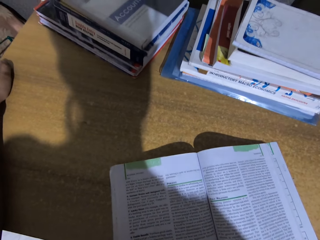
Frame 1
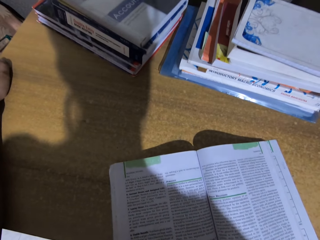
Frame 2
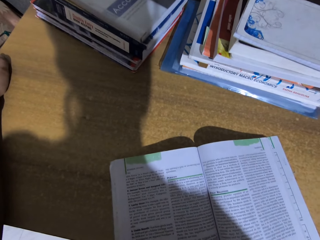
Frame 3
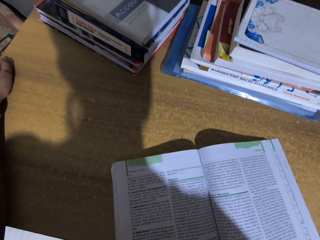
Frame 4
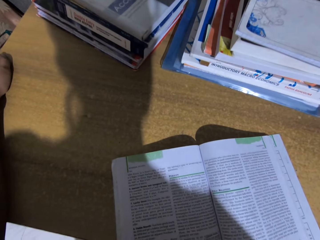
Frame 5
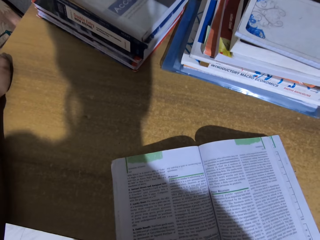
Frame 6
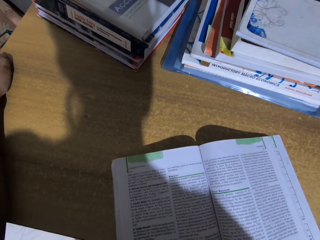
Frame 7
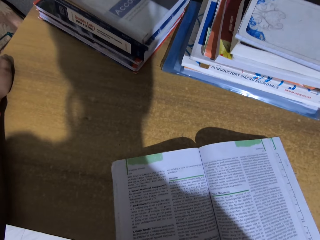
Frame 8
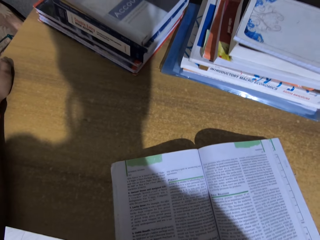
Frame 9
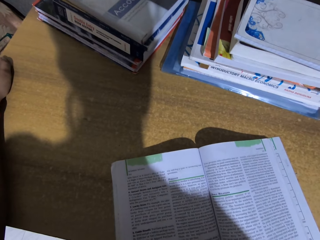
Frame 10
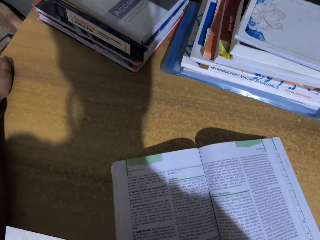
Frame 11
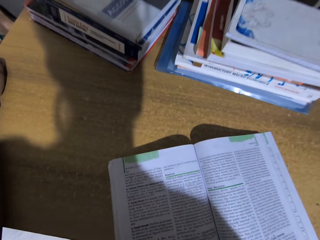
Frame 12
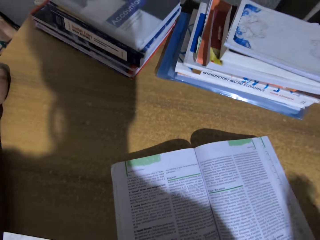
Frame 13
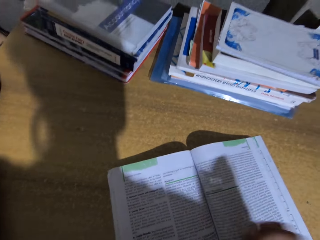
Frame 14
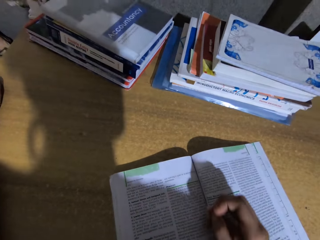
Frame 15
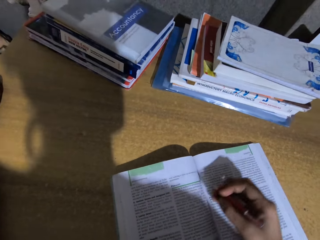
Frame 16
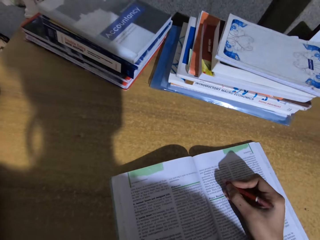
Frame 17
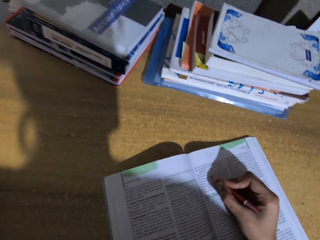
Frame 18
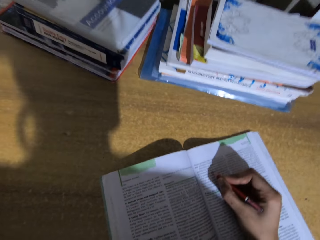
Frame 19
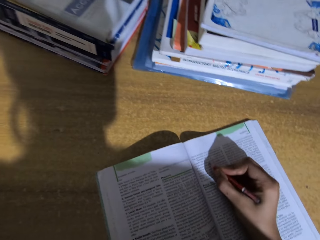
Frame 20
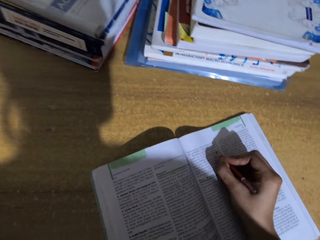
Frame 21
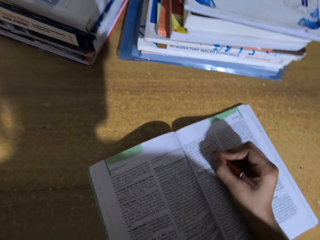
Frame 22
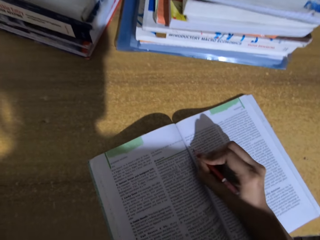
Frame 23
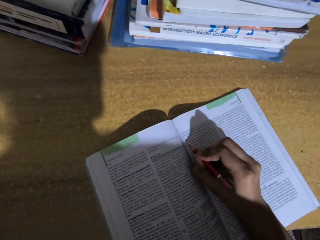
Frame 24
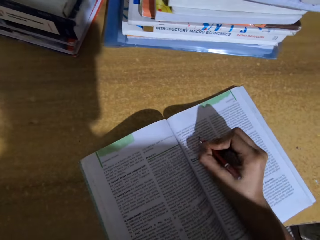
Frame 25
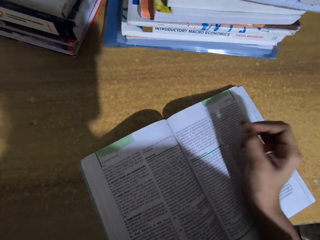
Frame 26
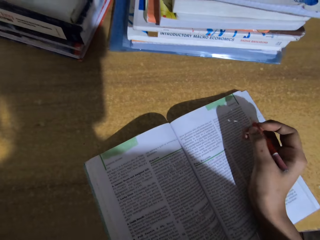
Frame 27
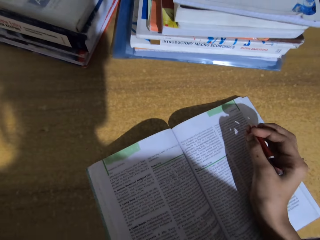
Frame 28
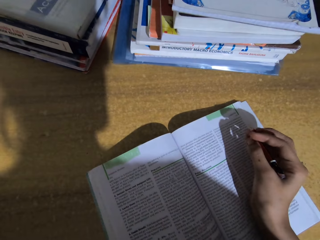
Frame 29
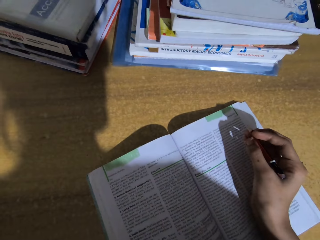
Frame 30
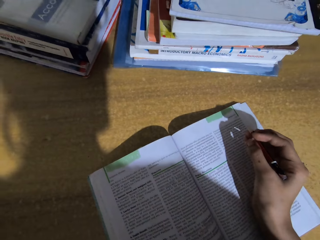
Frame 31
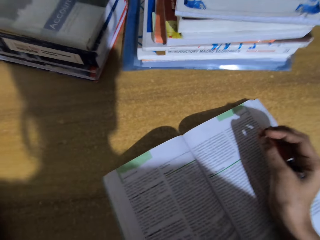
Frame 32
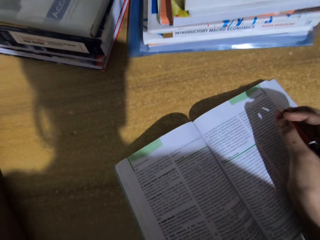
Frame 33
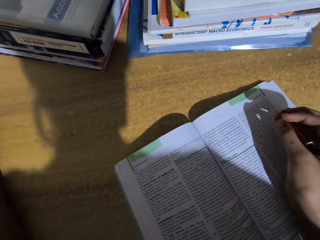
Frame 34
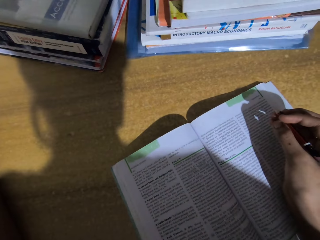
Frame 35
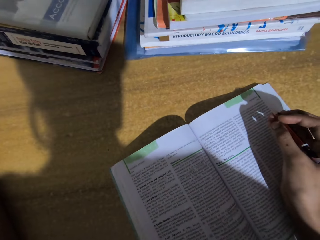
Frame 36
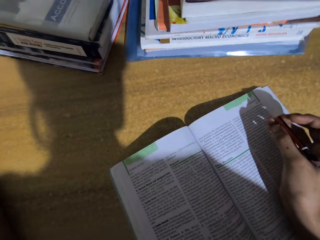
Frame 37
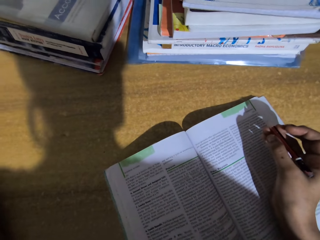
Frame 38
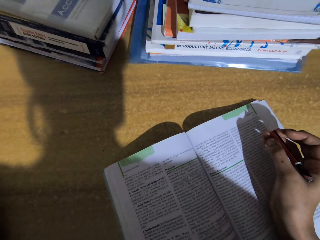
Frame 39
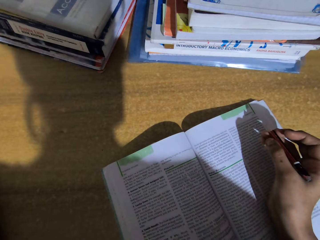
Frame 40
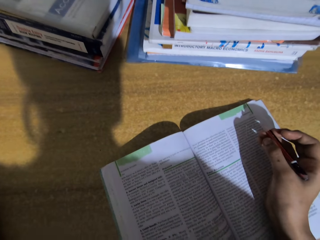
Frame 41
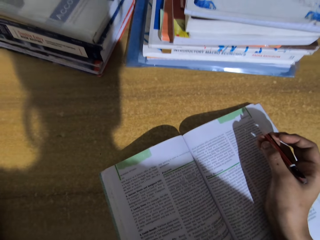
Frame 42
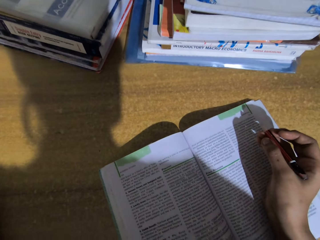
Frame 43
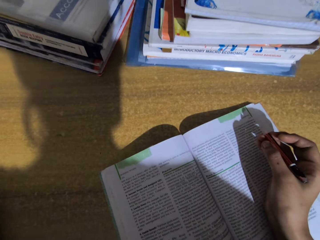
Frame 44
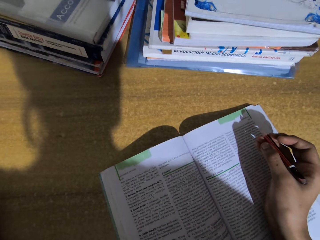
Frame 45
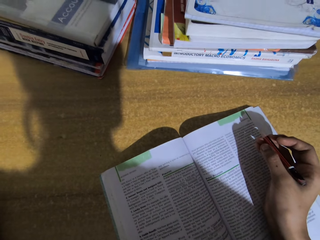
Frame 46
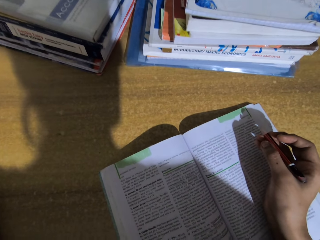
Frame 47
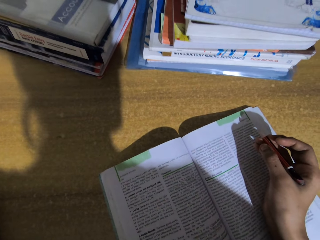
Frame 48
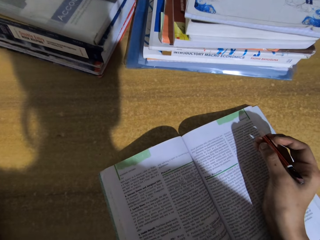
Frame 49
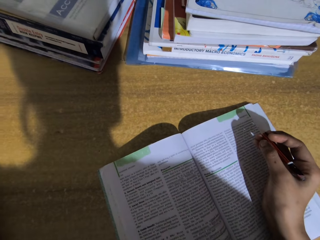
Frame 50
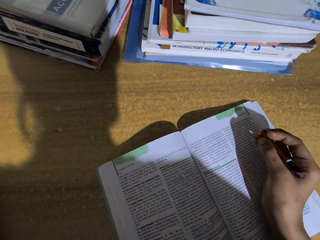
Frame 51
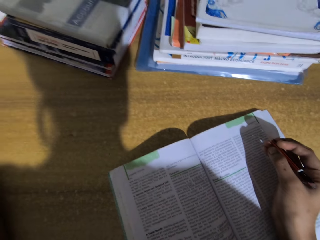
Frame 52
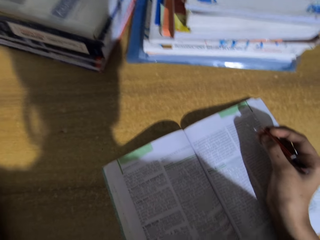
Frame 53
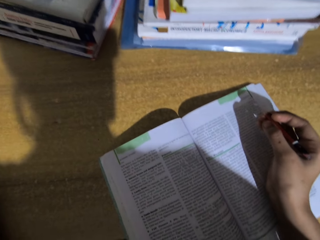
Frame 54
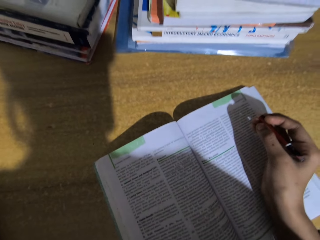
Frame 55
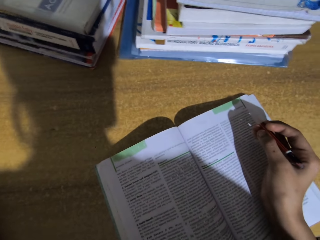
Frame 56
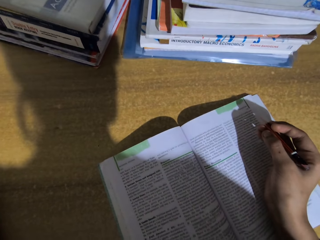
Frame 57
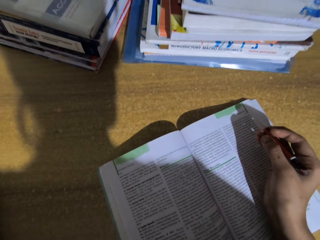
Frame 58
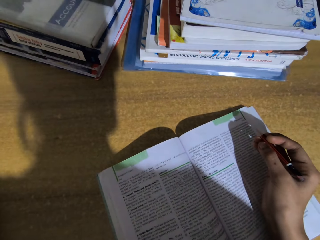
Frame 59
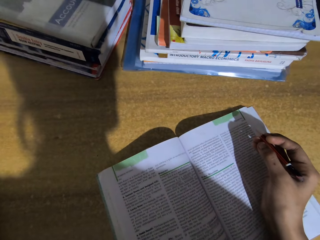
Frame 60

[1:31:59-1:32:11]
The camera wearer places her hand on the book. She underlines on the book. She reads the book.

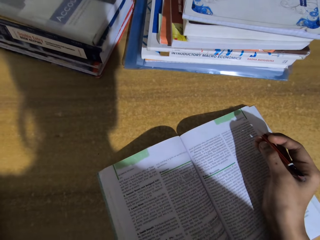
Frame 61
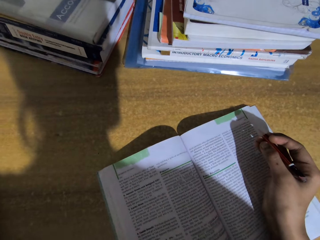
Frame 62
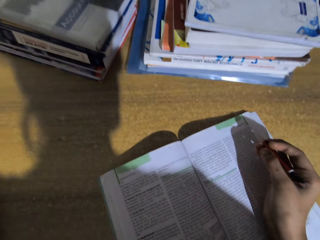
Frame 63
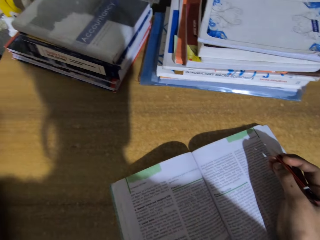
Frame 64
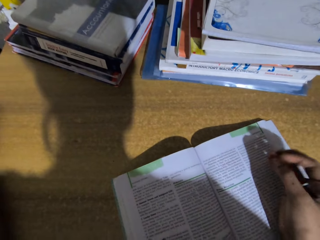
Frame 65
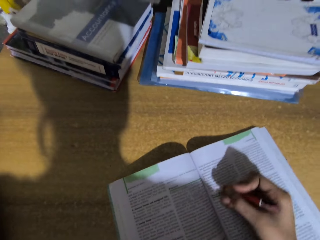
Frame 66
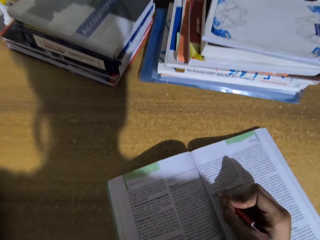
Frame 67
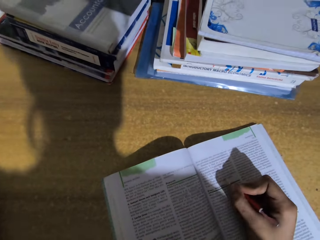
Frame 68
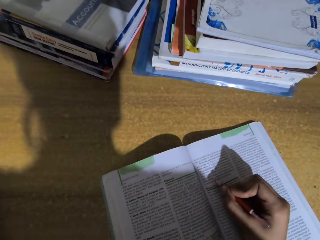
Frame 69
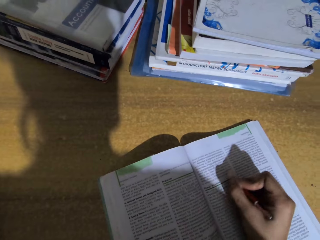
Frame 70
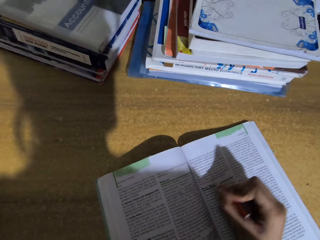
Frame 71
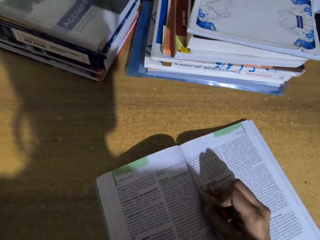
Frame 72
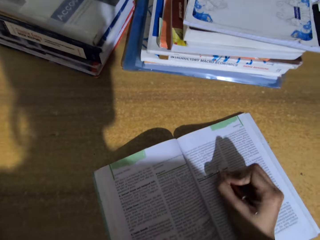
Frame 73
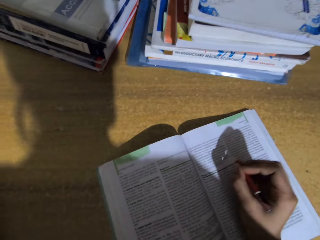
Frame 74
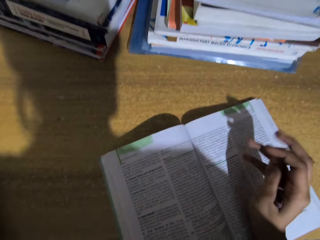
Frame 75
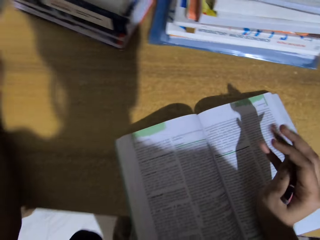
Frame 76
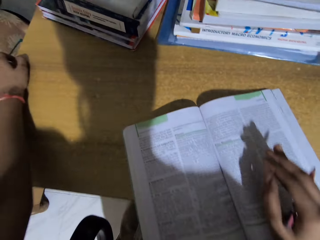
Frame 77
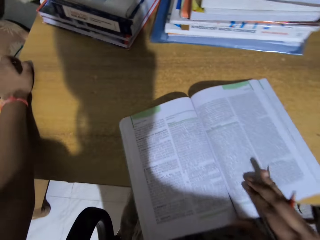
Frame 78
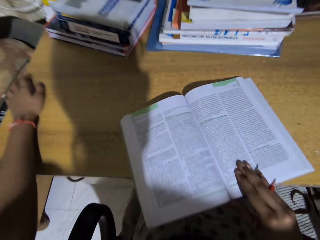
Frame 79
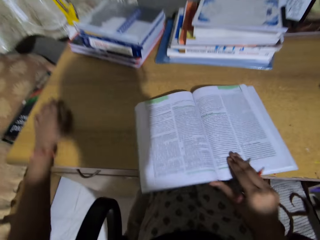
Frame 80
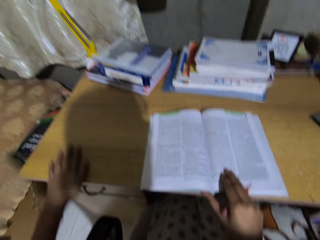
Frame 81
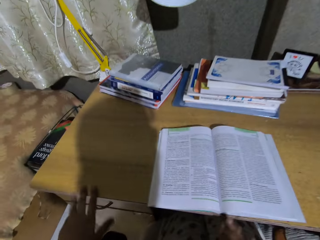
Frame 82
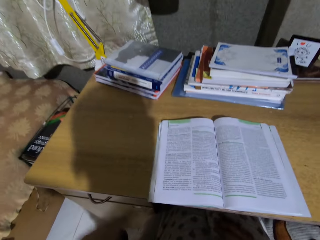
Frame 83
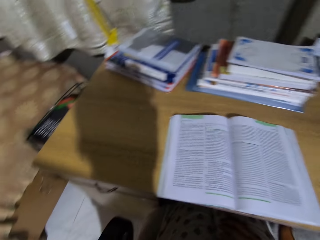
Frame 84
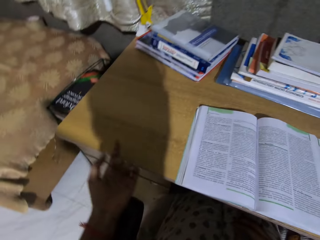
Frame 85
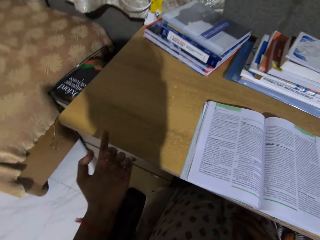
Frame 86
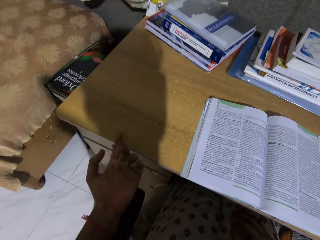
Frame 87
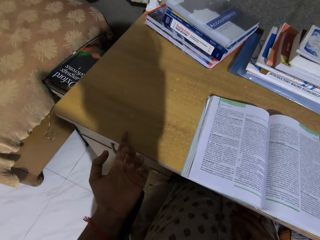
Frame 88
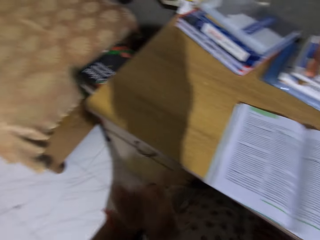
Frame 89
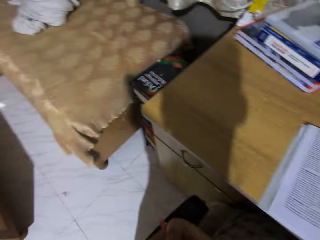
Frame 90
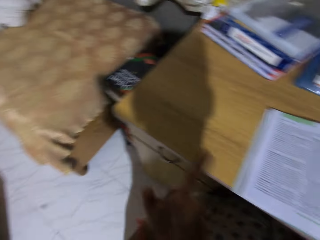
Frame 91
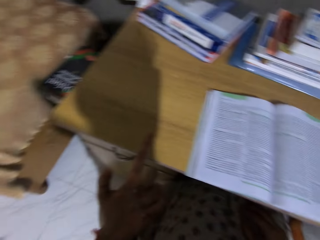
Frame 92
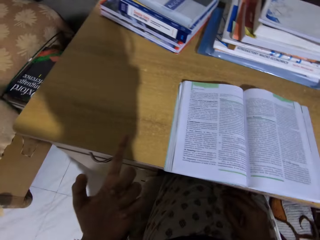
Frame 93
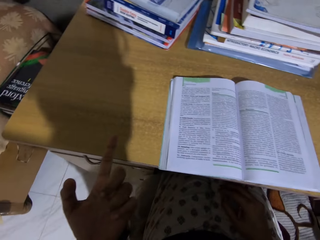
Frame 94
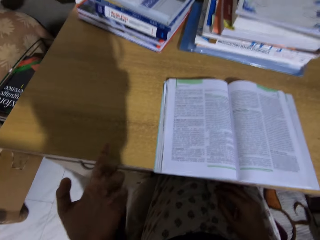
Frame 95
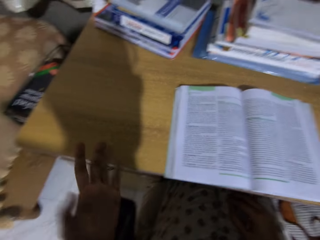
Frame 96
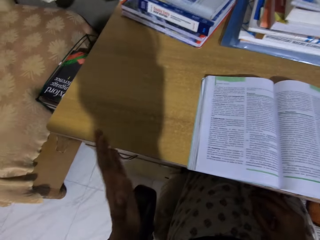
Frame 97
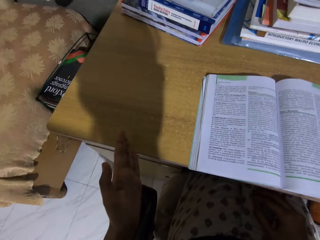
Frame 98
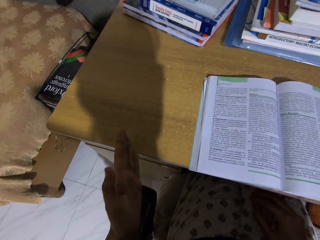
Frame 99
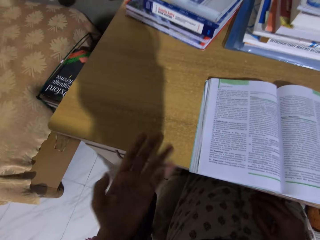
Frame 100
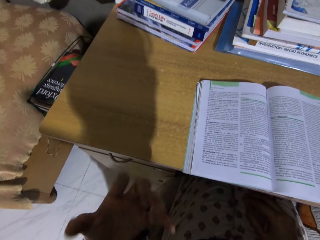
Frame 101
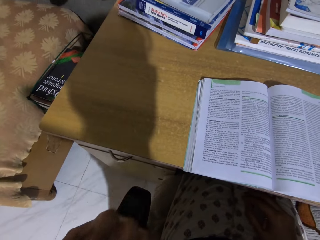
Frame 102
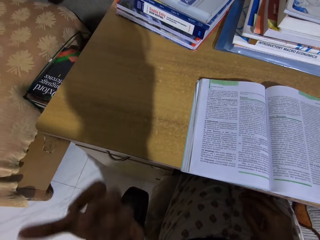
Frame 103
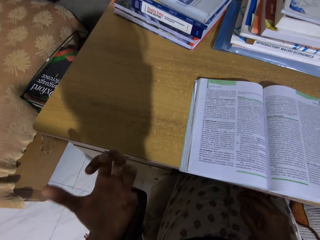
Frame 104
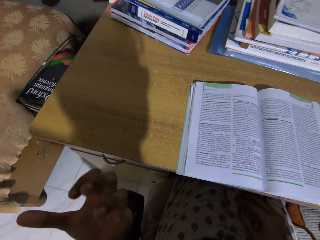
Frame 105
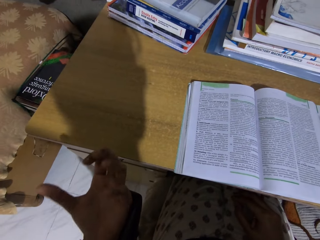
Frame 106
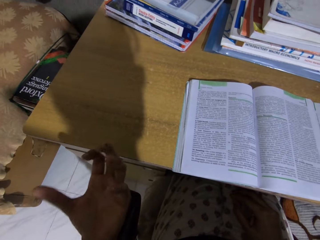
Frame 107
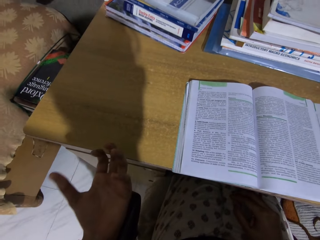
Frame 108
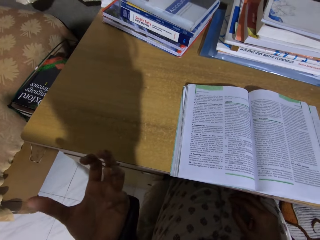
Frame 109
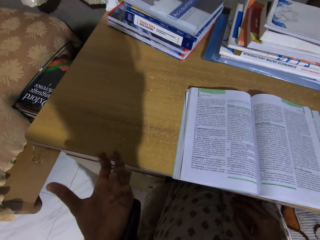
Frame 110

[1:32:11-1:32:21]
The camera wearer underlines on the book. He reads the book. He pushes the book. He gestures with his hand.
